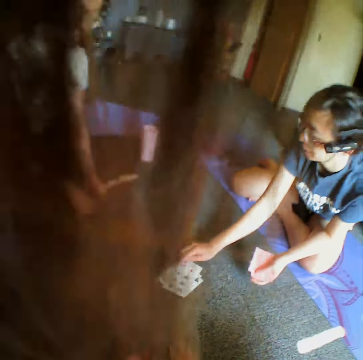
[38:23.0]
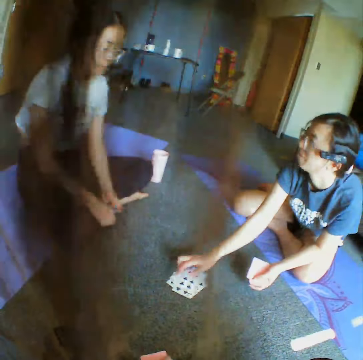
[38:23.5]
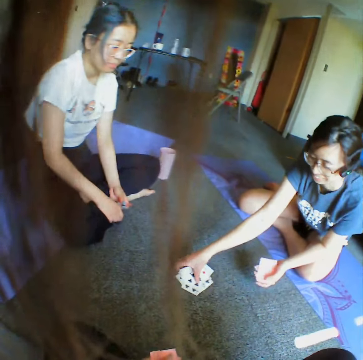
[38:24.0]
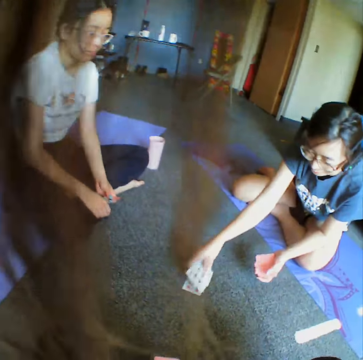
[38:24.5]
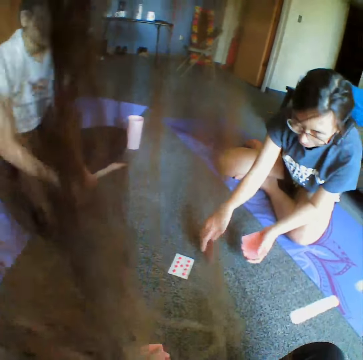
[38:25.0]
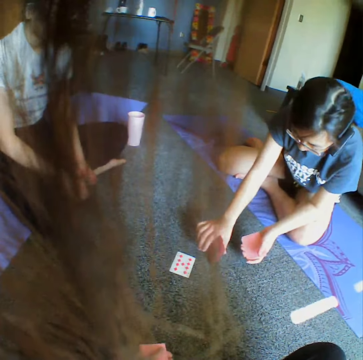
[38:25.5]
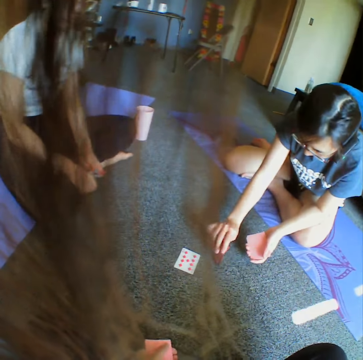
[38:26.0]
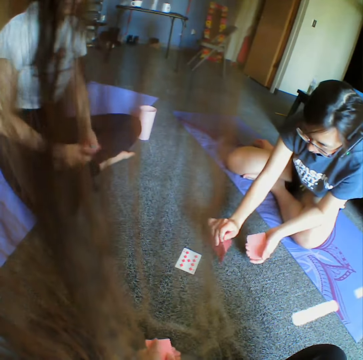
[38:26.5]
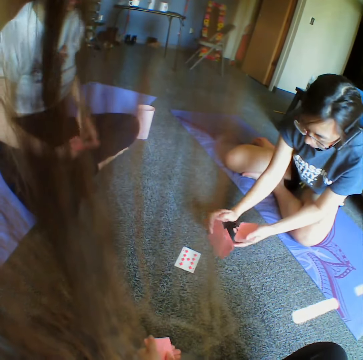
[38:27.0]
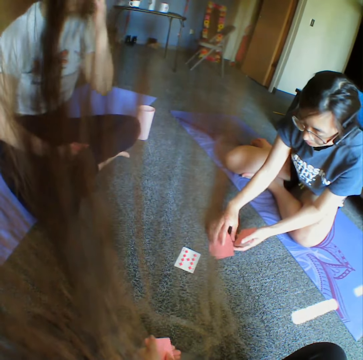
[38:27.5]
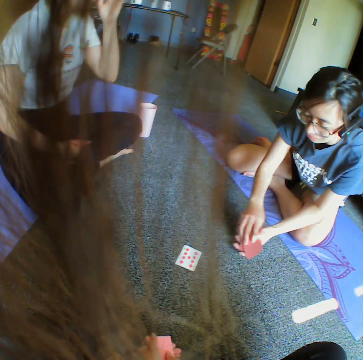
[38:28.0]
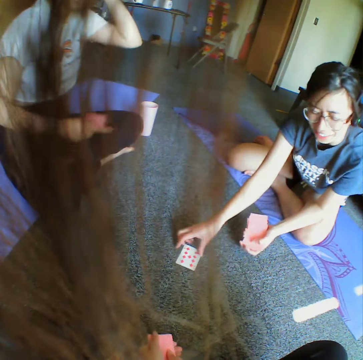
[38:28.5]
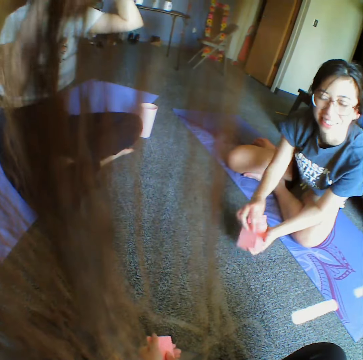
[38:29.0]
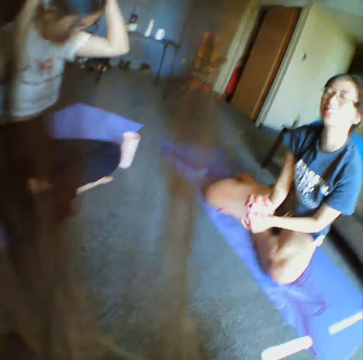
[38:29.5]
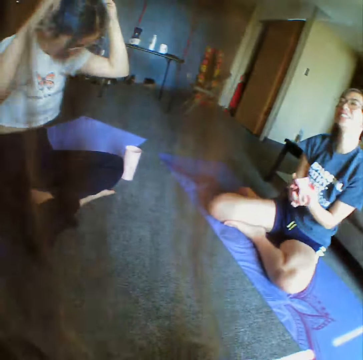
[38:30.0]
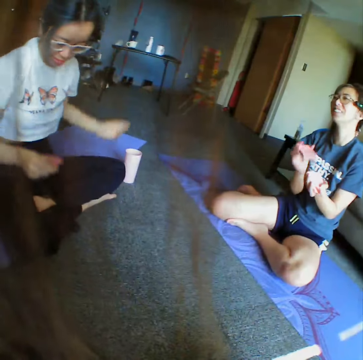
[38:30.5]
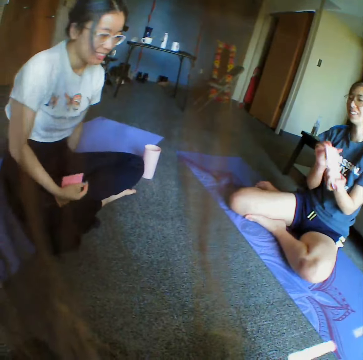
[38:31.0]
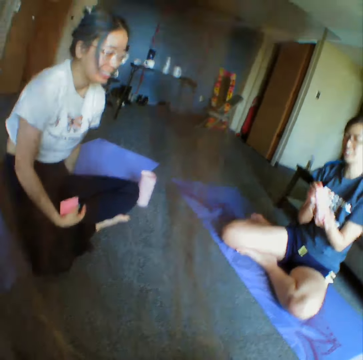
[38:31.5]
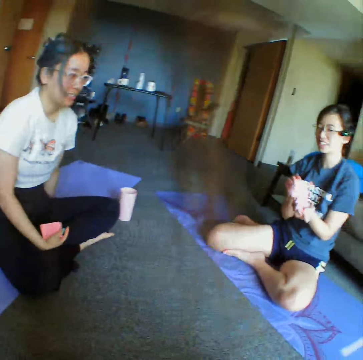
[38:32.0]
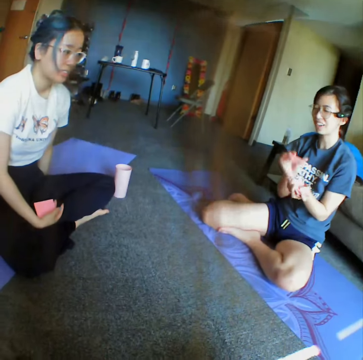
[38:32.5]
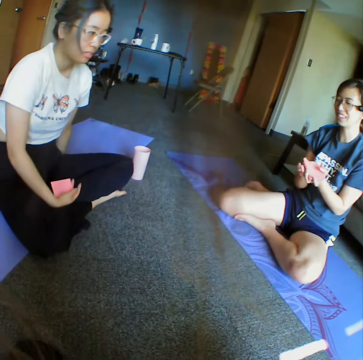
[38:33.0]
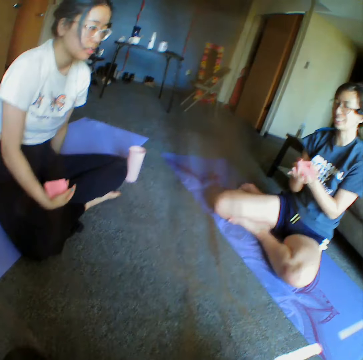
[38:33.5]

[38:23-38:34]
A woman collects all the cards from the floor. The woman reshuffles the cards on her hand.

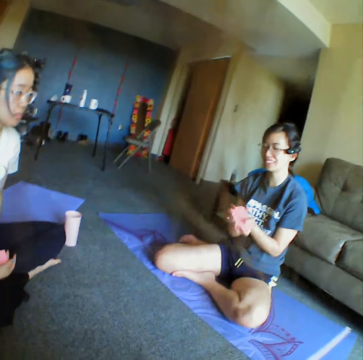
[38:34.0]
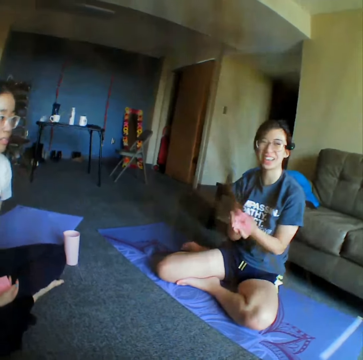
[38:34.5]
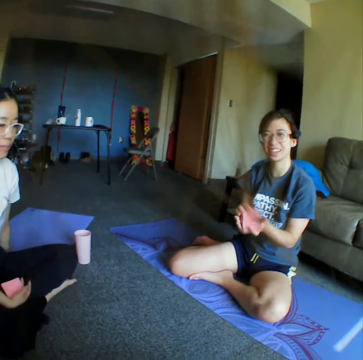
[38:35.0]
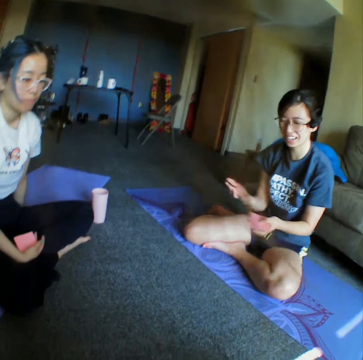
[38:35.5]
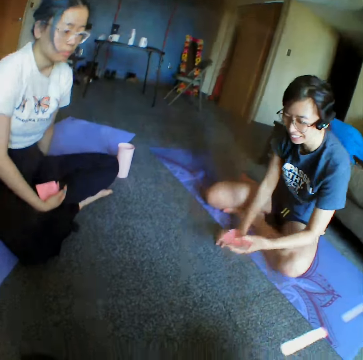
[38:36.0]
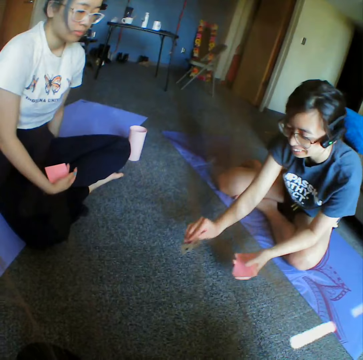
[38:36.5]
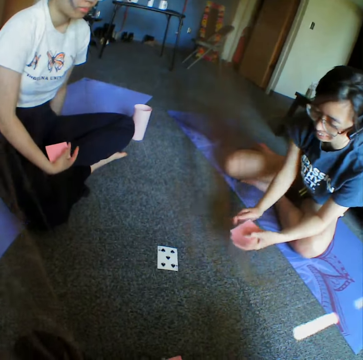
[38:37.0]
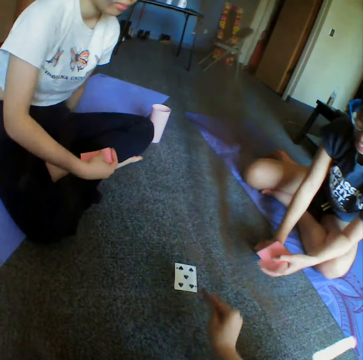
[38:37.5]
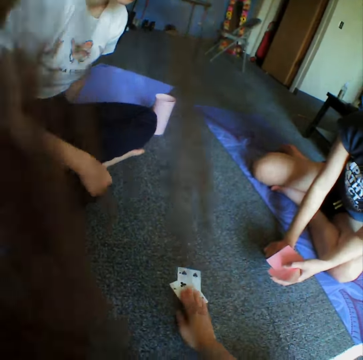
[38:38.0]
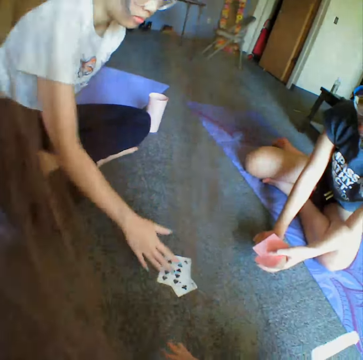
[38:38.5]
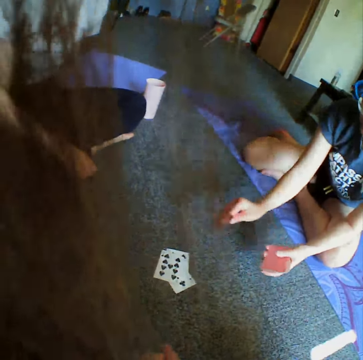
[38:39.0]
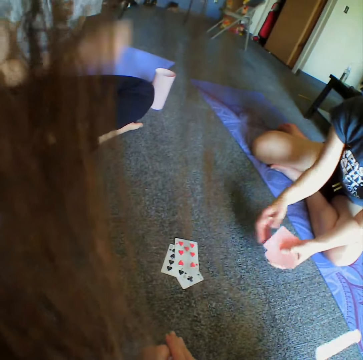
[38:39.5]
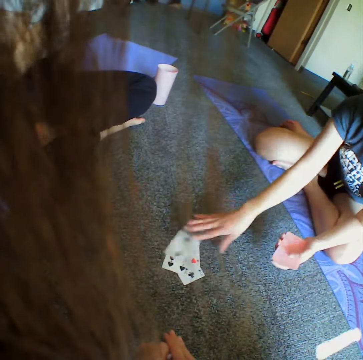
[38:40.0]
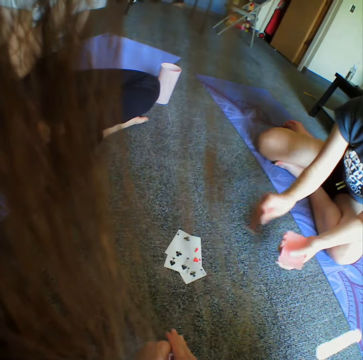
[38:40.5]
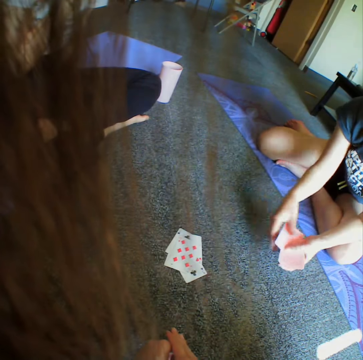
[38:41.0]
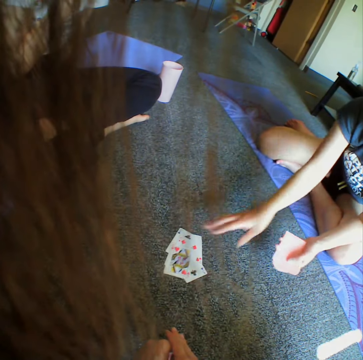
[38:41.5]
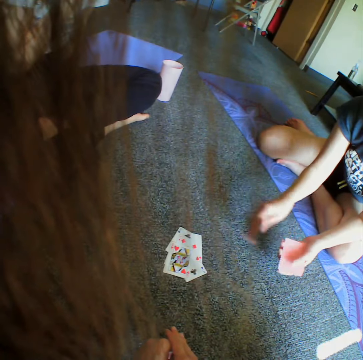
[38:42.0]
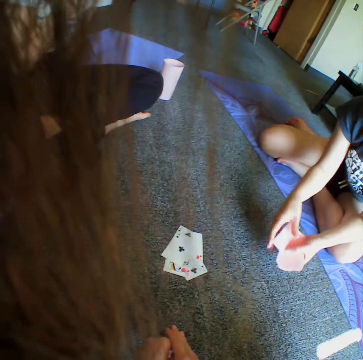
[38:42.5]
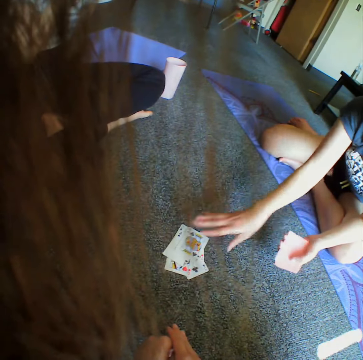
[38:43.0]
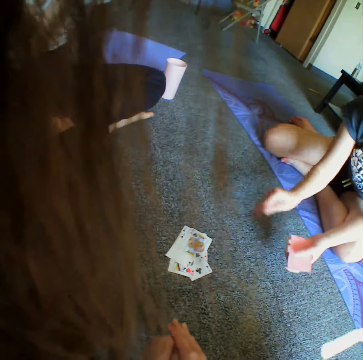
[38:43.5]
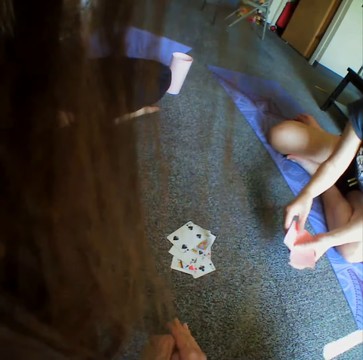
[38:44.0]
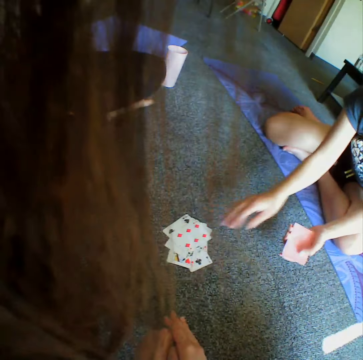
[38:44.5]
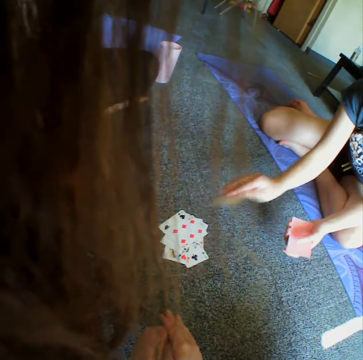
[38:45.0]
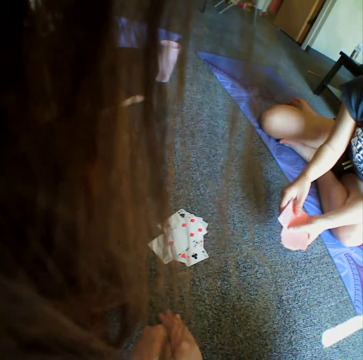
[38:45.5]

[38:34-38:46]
A woman throws the card on the floor. The camera wearer throws the card on the floor. Another woman throws the cards on the floor. The first woman throws the card on the floor.

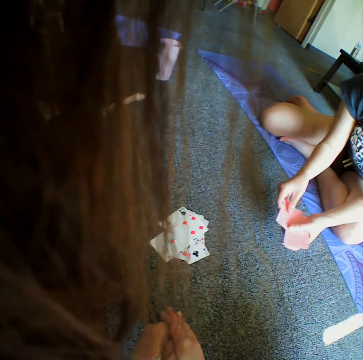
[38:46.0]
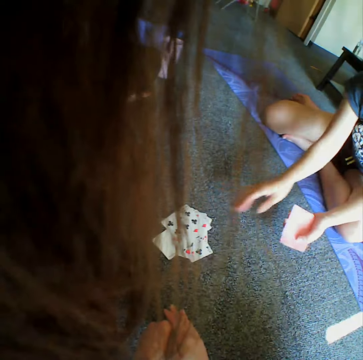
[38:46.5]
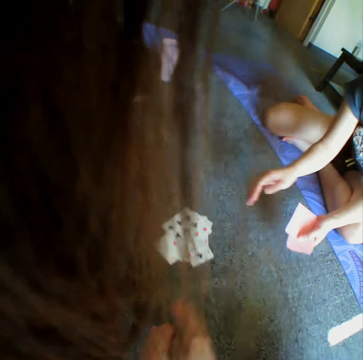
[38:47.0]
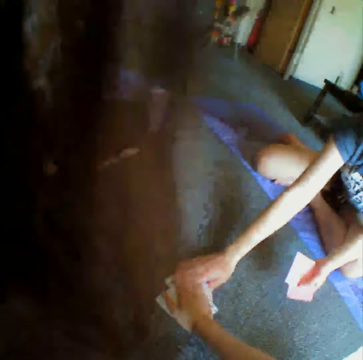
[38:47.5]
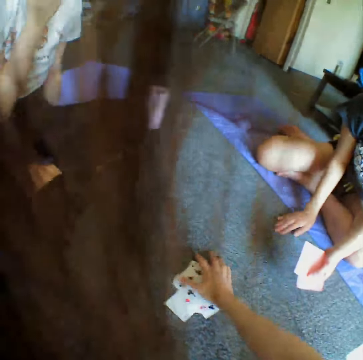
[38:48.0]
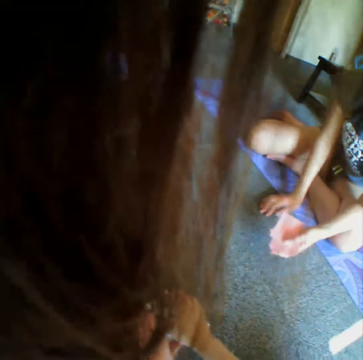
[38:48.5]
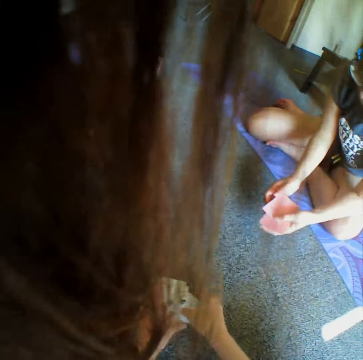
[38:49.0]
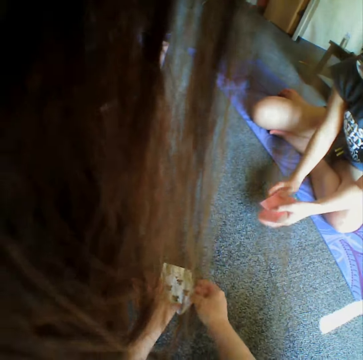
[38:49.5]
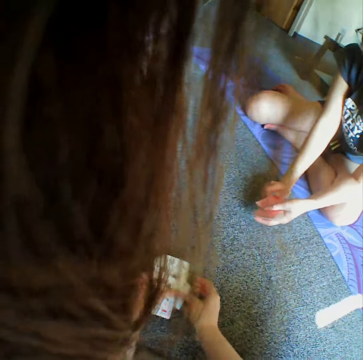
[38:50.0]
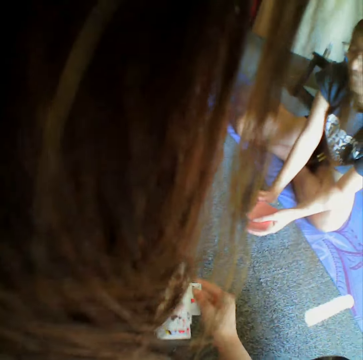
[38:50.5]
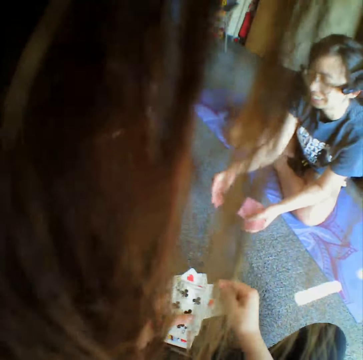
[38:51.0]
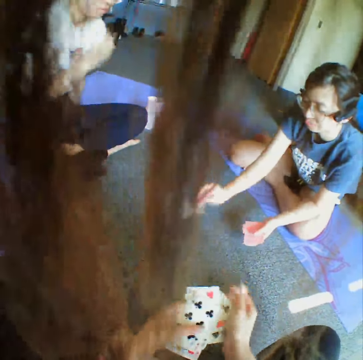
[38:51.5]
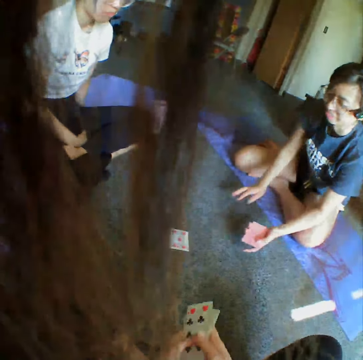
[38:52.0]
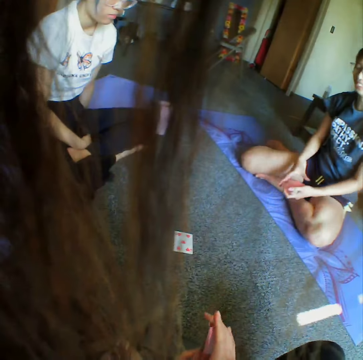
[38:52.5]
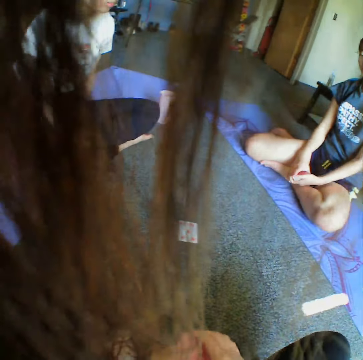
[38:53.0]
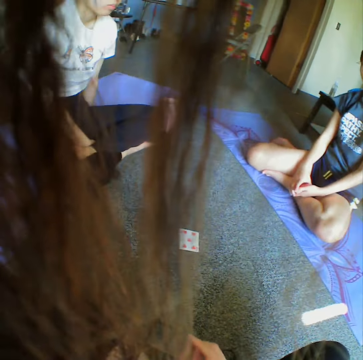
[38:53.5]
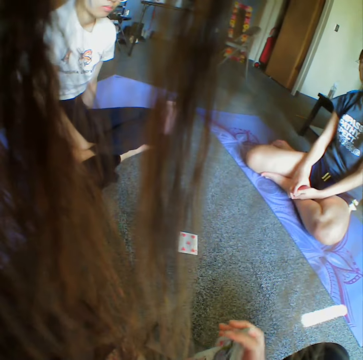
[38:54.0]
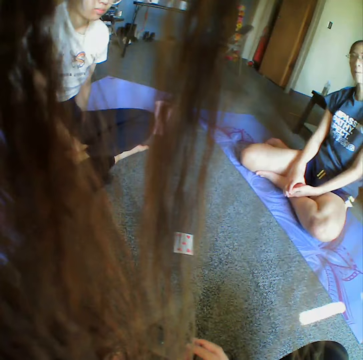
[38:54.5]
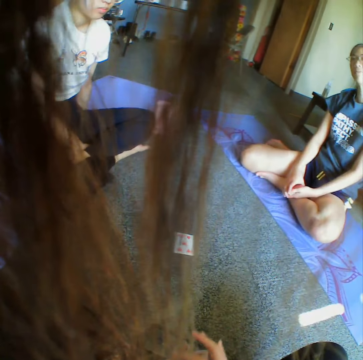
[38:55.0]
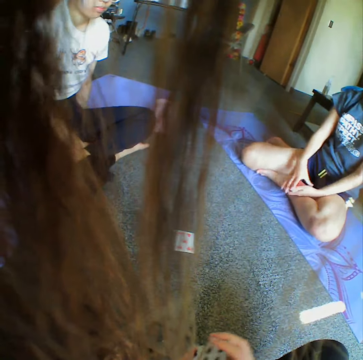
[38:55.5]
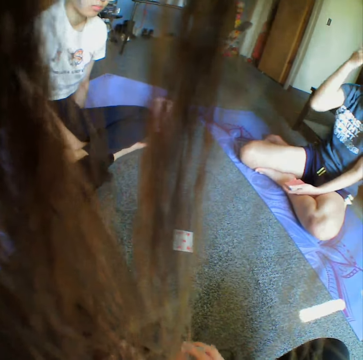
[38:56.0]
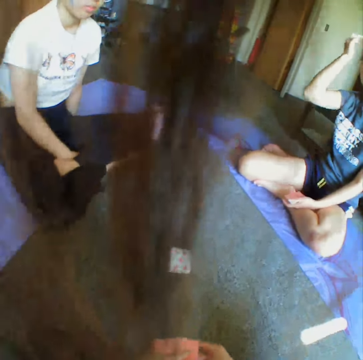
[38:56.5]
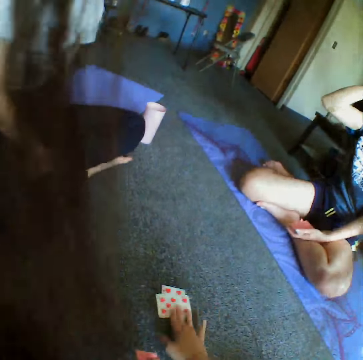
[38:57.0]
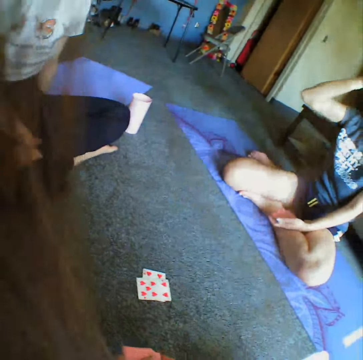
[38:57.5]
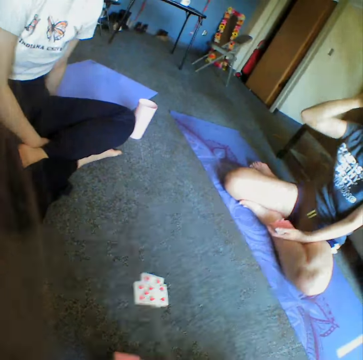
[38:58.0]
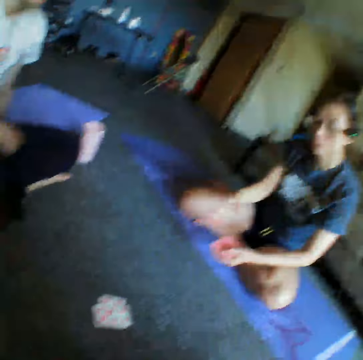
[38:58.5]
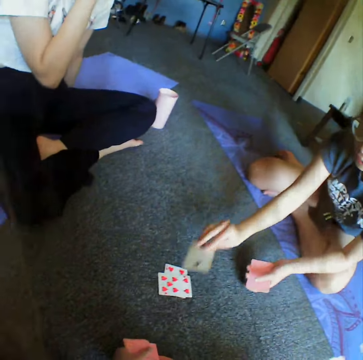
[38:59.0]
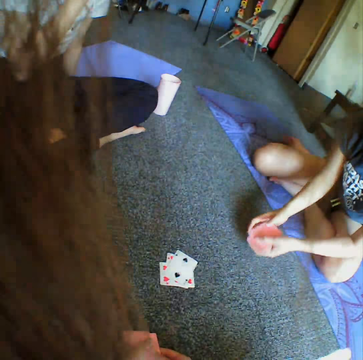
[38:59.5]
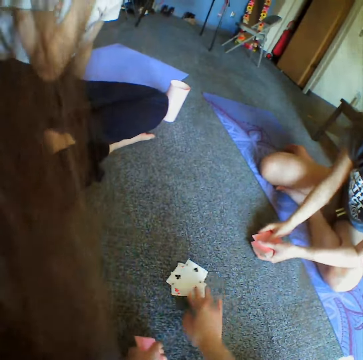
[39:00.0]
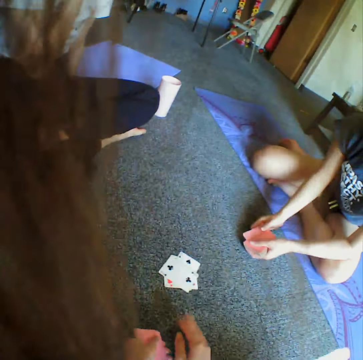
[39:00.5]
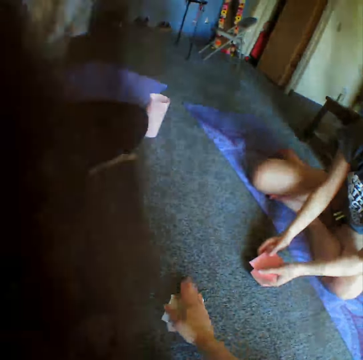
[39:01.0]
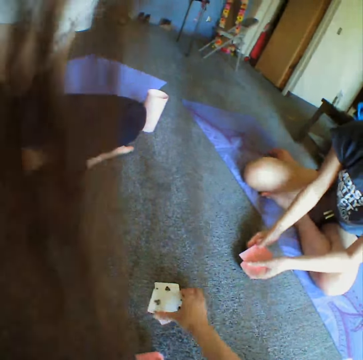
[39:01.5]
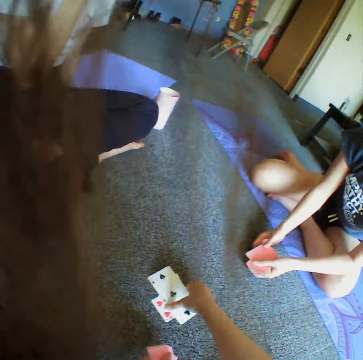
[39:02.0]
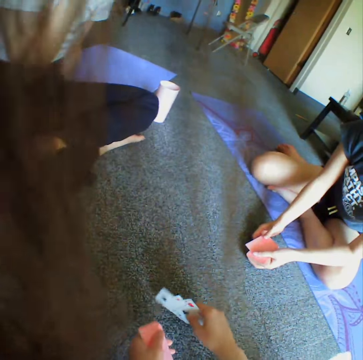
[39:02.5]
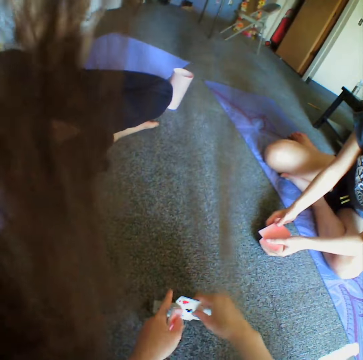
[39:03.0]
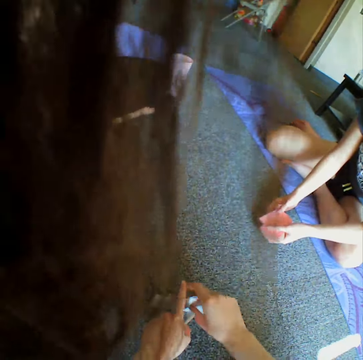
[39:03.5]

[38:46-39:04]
The camera wearer holds cards on the floor. A woman and the camera wearer tap the cards together on the floor. The camera wearer collects the cards from the floor. The woman throws the card on the floor. The camera wearer shuffles the cards. They throw the card on the floor and look around the room. The woman throws the card on the floor. The camera wearer throws the card on the floor. They tap the cards on the floor with the hand, place a hand on the cards, and collect the cards from the floor.
